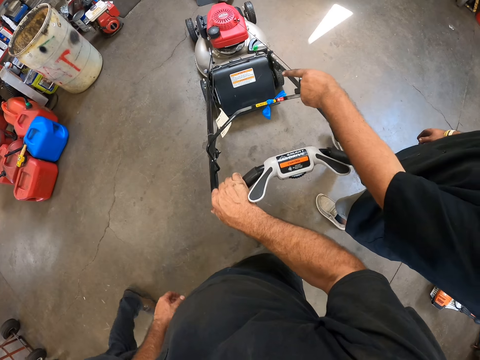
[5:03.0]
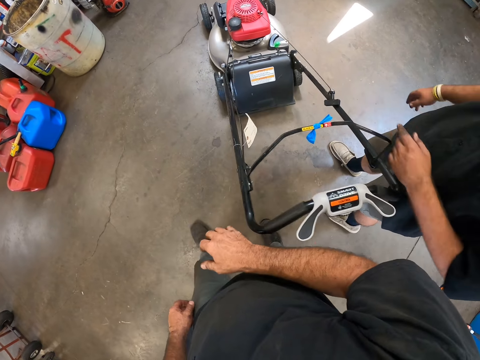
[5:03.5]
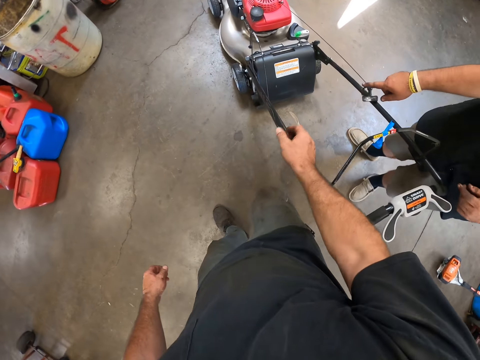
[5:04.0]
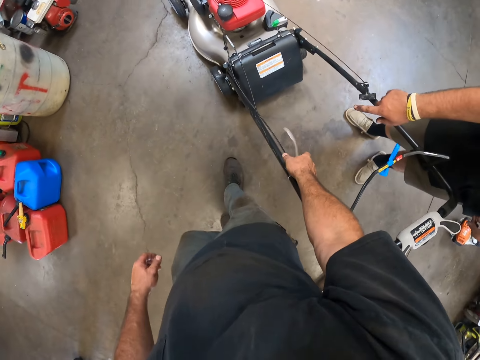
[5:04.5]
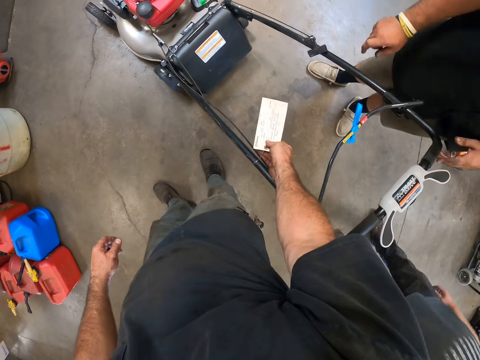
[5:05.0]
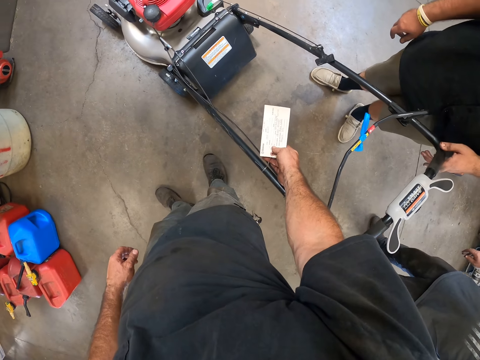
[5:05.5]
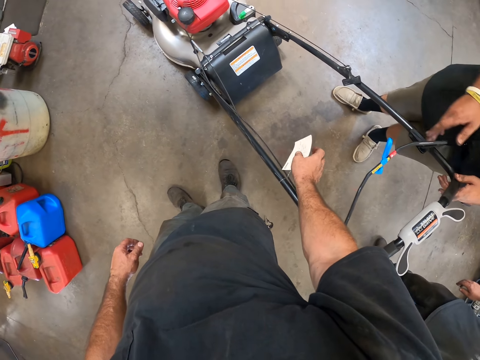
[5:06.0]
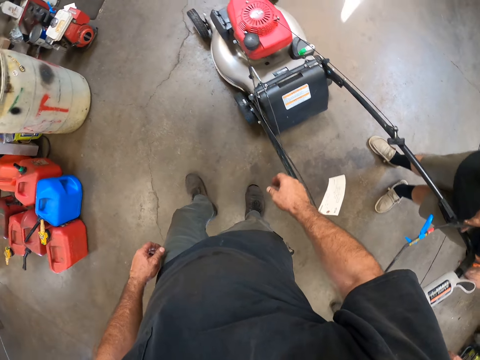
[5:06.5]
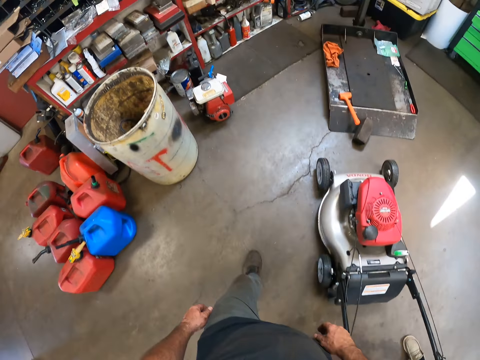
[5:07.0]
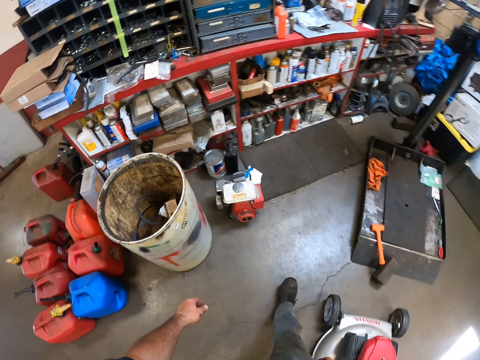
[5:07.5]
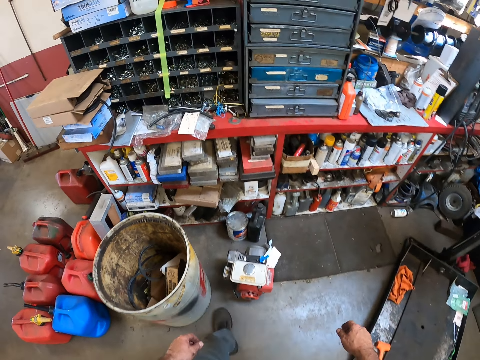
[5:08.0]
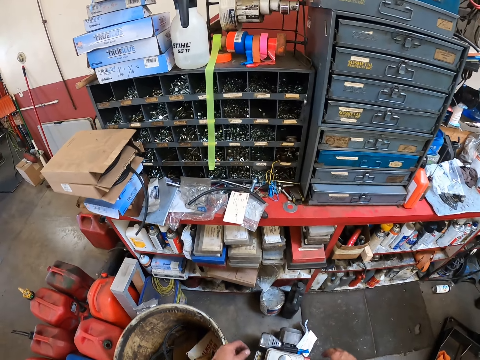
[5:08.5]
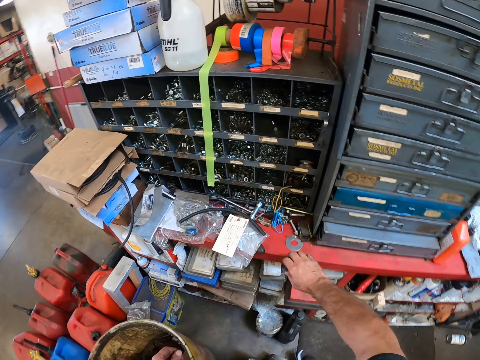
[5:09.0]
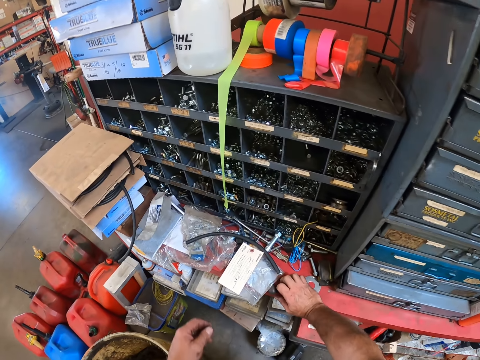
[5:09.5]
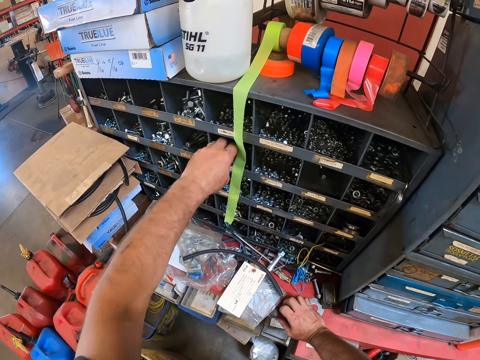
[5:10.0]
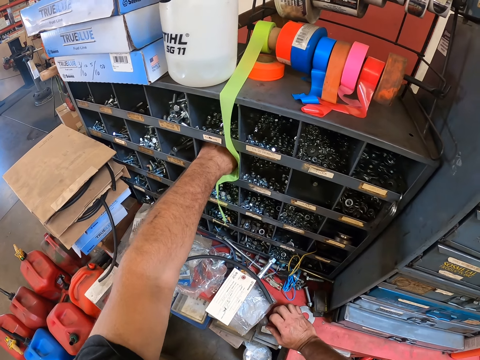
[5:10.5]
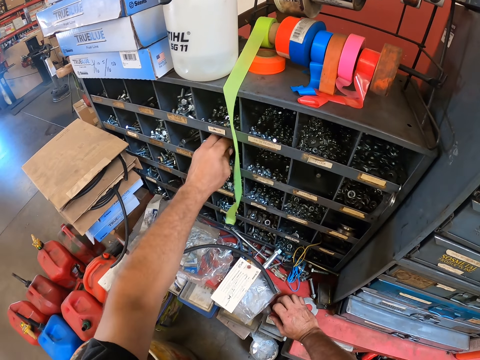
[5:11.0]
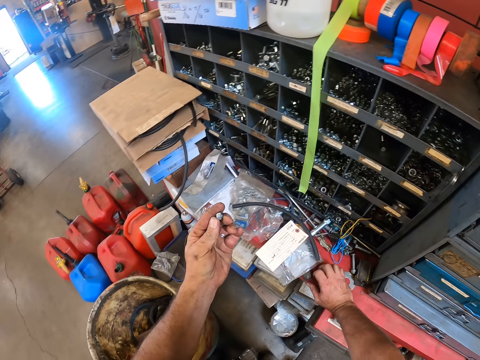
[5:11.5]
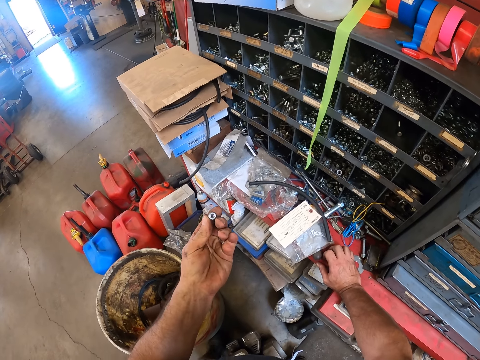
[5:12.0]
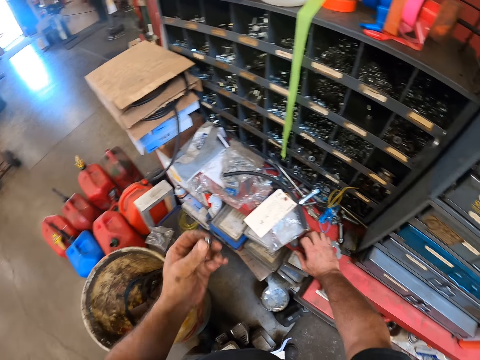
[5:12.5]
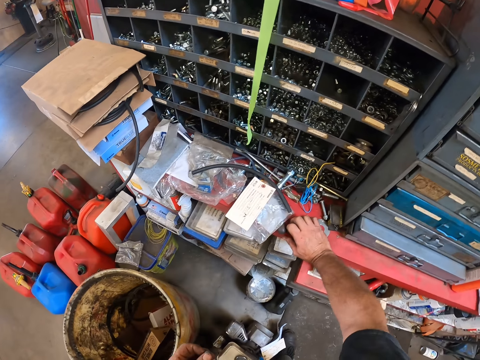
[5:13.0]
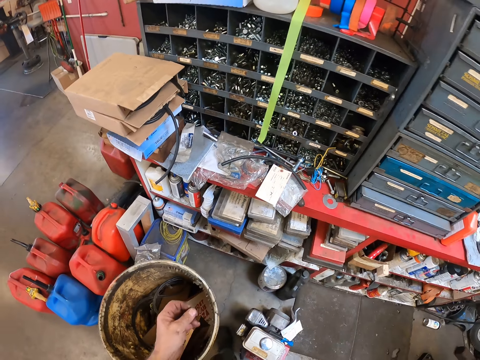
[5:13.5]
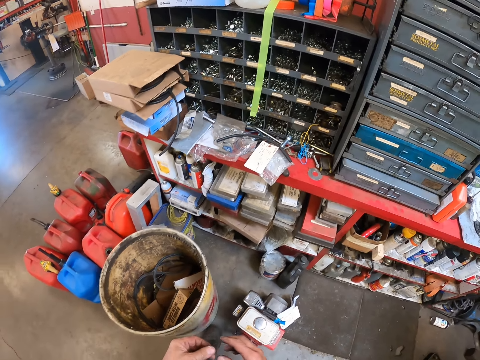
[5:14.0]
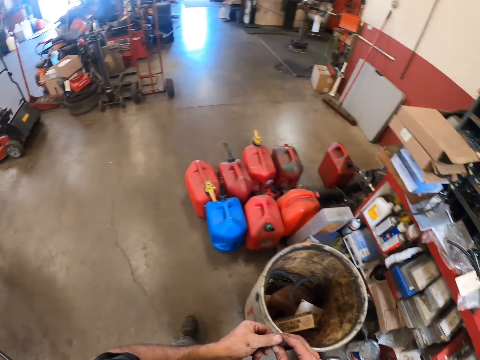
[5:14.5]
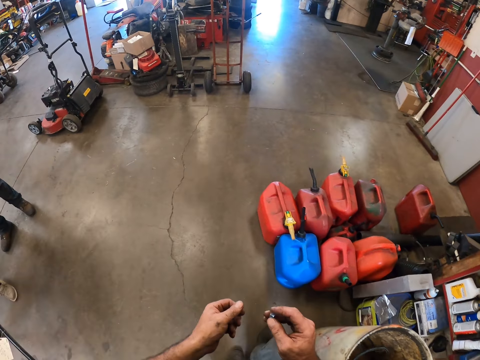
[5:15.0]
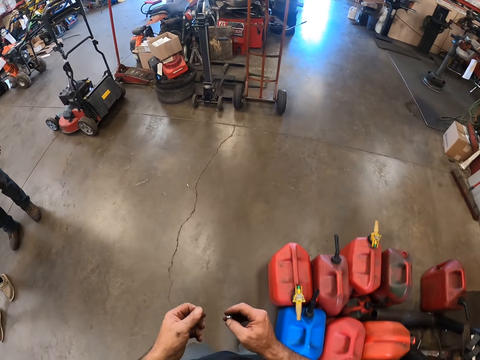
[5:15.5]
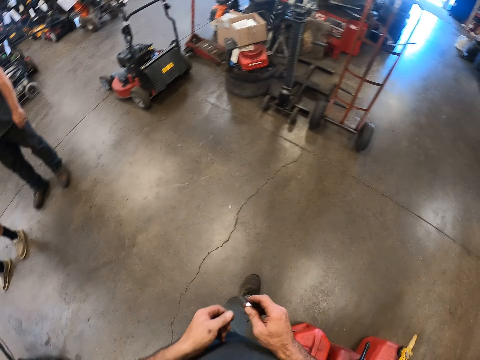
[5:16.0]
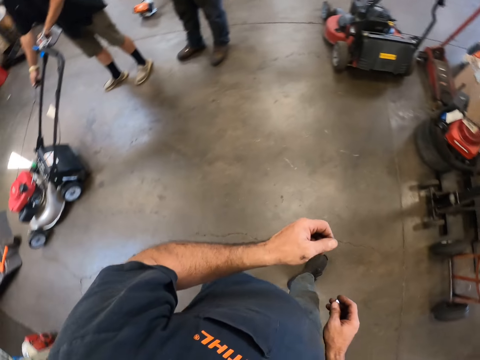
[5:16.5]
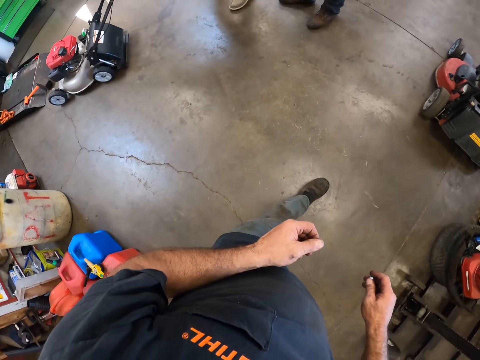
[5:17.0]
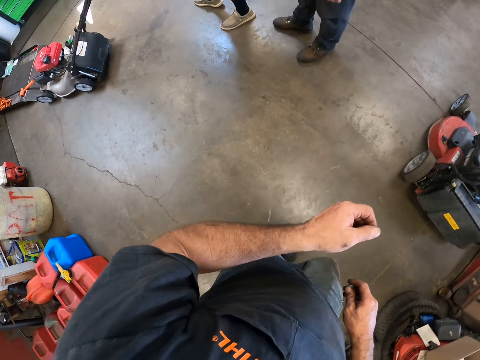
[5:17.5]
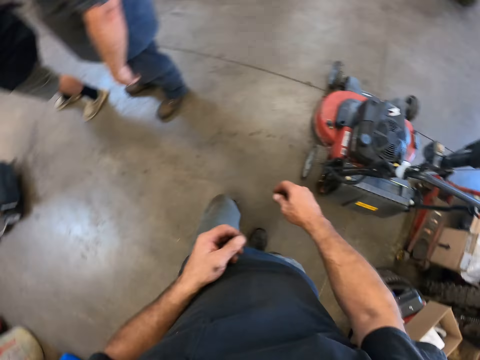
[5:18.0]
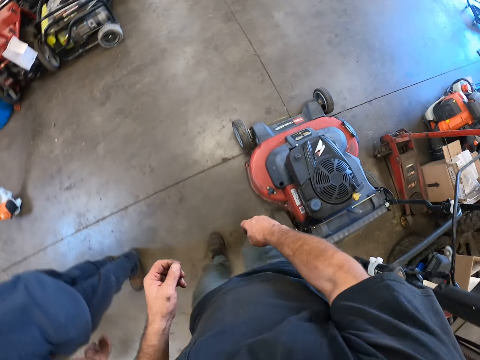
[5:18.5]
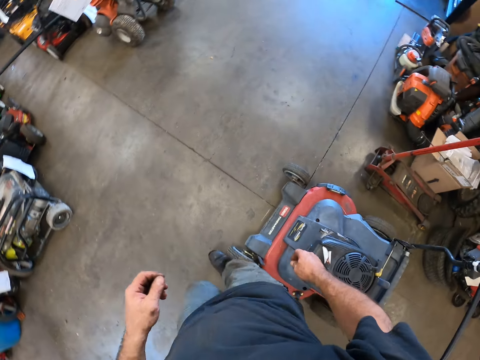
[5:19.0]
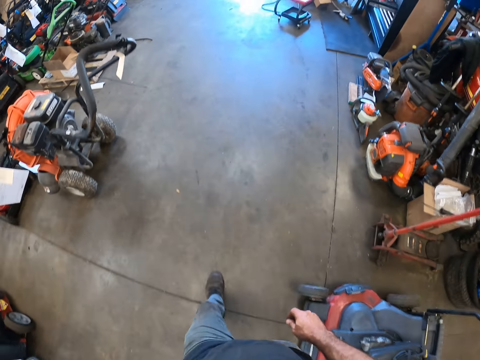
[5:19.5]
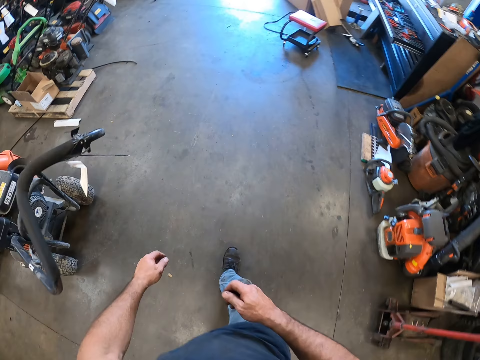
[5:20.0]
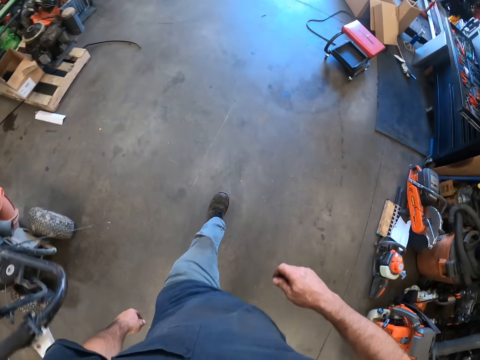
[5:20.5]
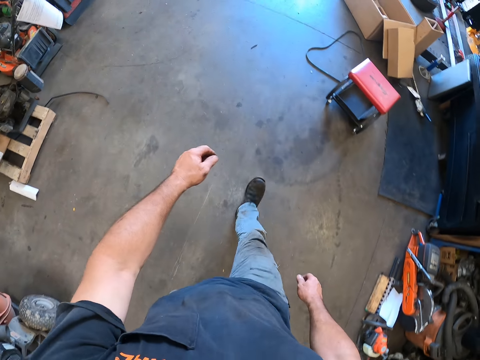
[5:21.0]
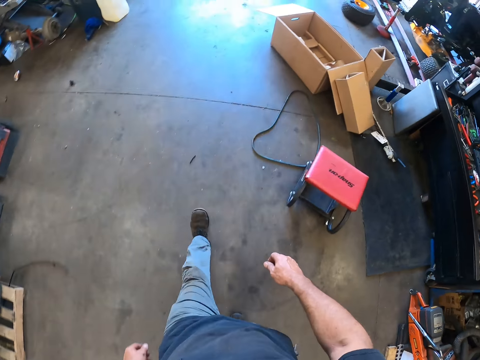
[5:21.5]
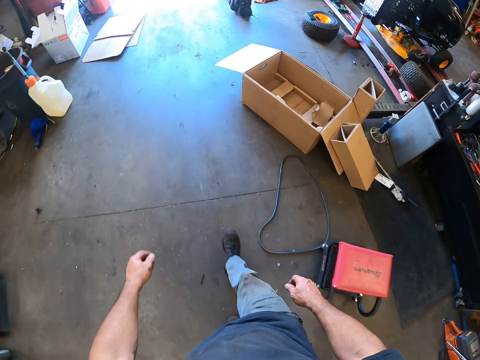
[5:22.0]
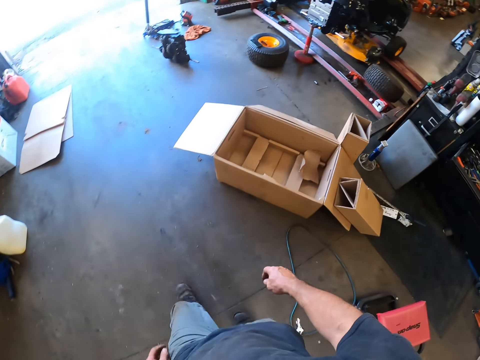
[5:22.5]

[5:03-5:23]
An apprentice points at the hand held lawn mower with his right hand. The camera wearer holds a tag on the hand held lawn mower with his right hand. He stares at the tag. He walks toward a shelf. He picks up a nut or bolt from the shelf with his left hand. He holds the nut with his right hand. He walks back. He walks toward the lawn mower.

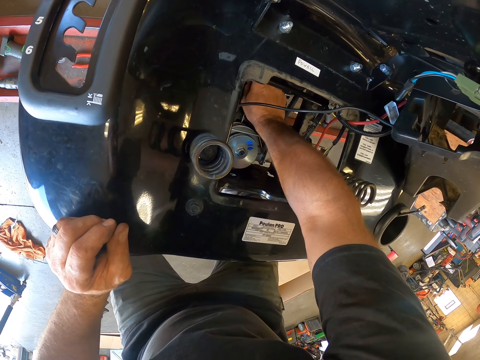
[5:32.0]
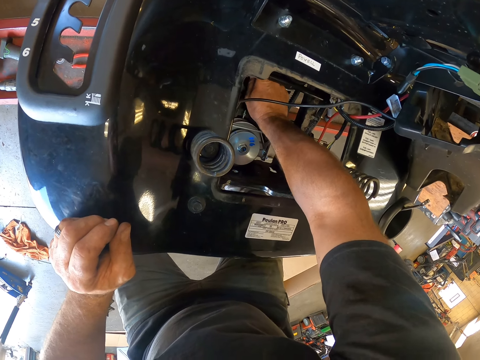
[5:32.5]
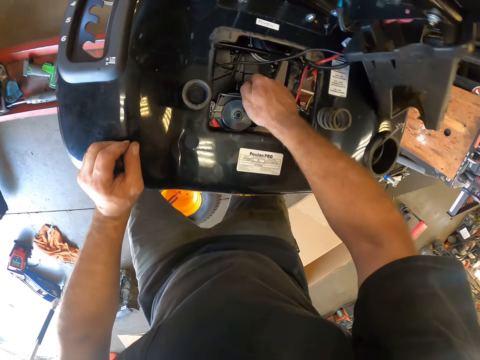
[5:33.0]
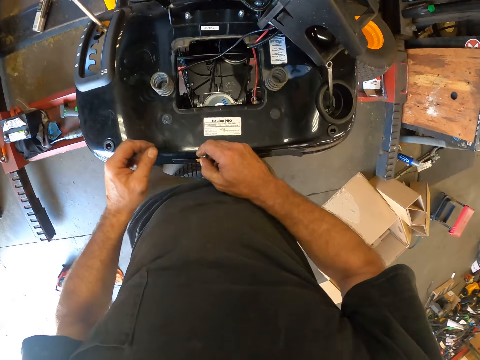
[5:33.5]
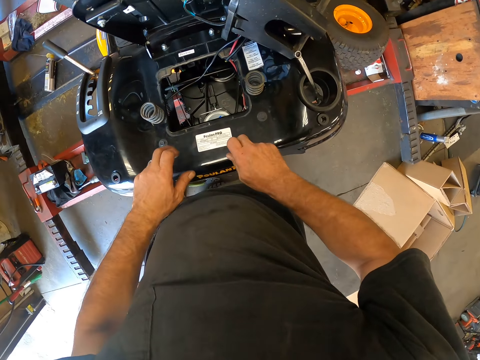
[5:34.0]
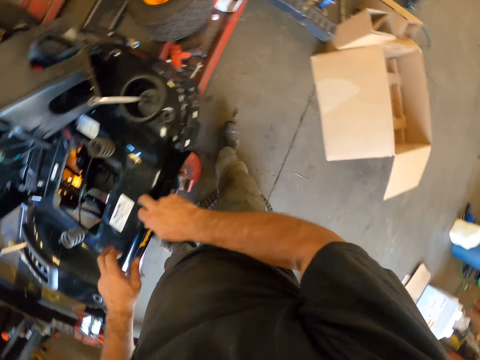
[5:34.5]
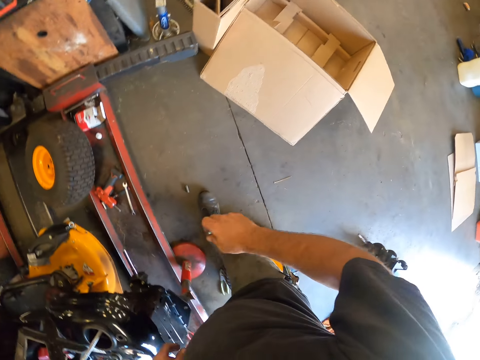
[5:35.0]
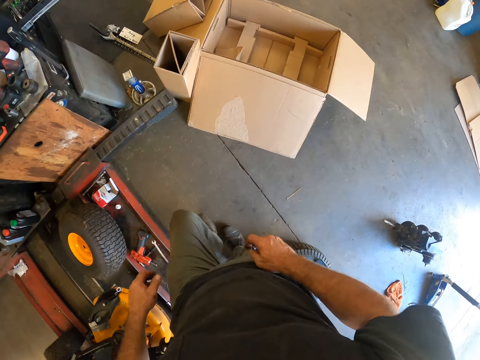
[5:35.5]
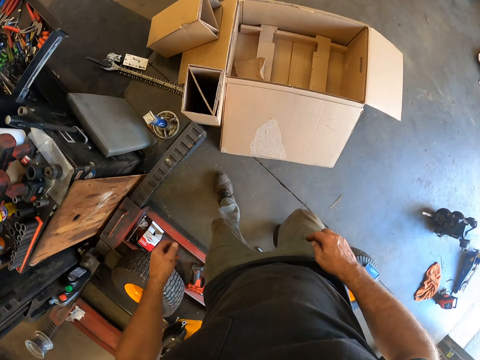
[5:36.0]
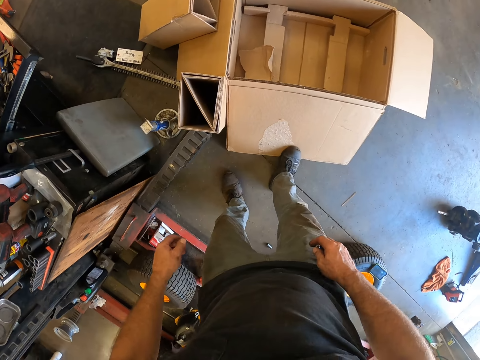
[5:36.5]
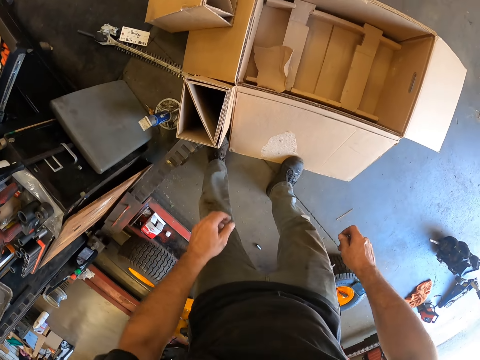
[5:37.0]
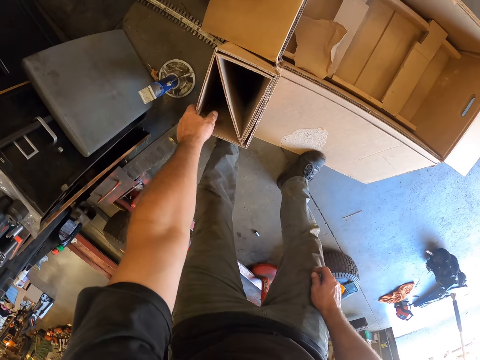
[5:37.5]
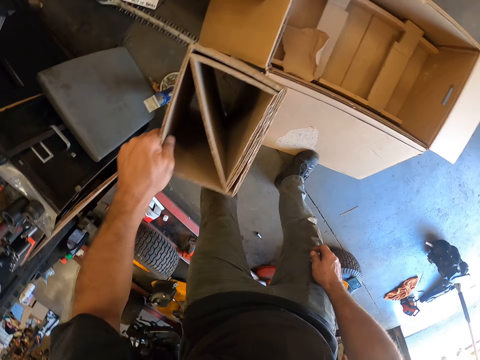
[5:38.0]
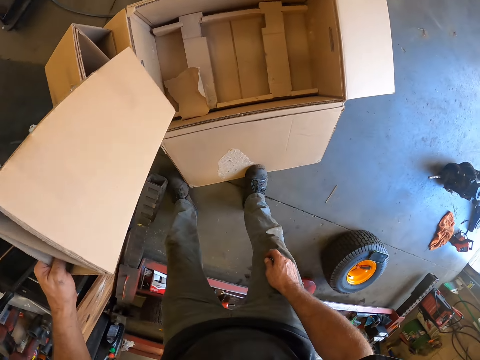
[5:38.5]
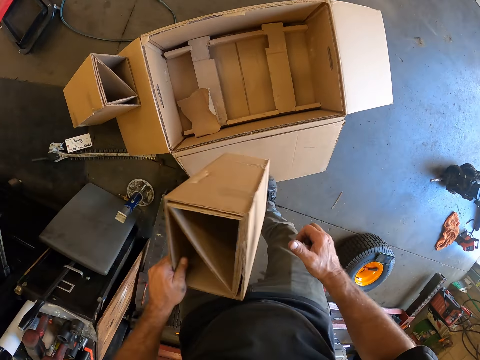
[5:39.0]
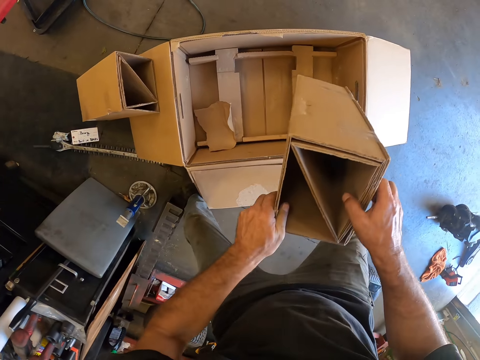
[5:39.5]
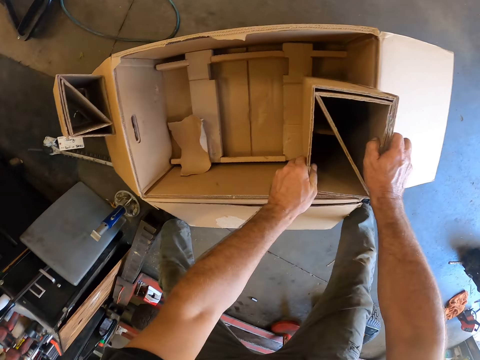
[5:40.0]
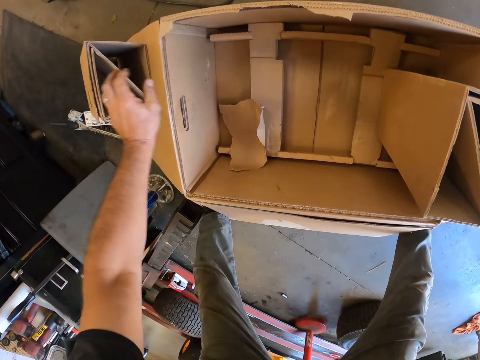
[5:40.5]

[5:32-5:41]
The camera wearer removes the nut in his right hand from the engine compartment of the lawn mower. He looks around. He picks up a piece of carton from the ground with his left hand. He holds the piece of carton with both hands. He places the piece of carton into a box with both hands.
